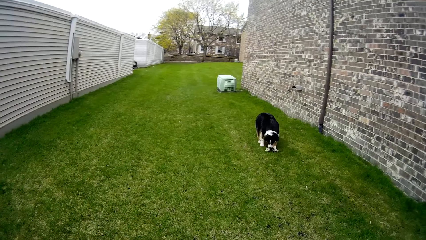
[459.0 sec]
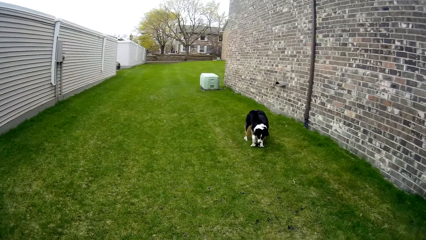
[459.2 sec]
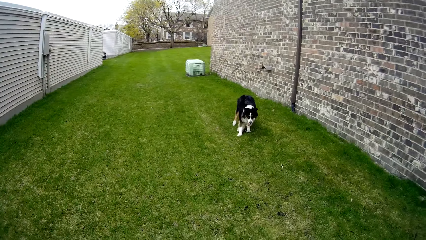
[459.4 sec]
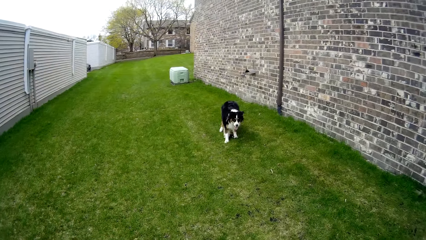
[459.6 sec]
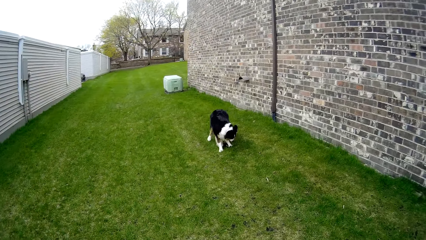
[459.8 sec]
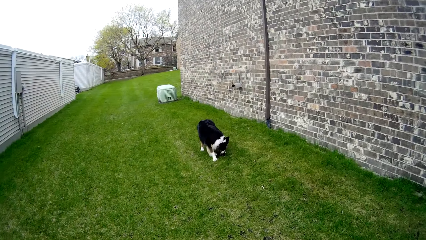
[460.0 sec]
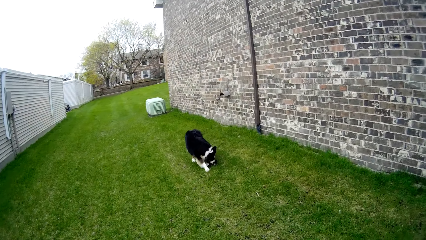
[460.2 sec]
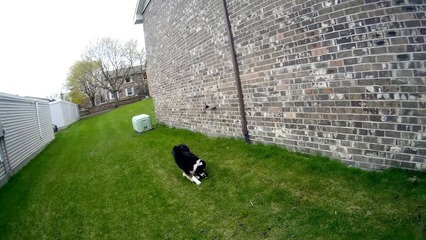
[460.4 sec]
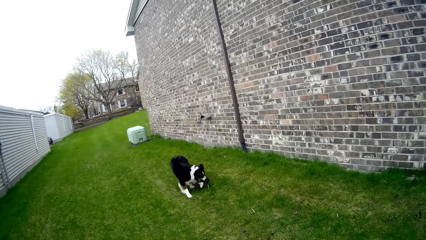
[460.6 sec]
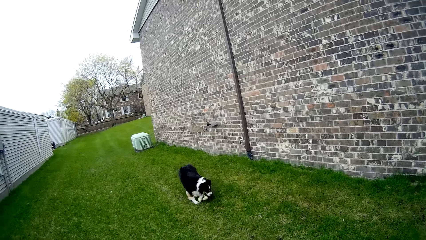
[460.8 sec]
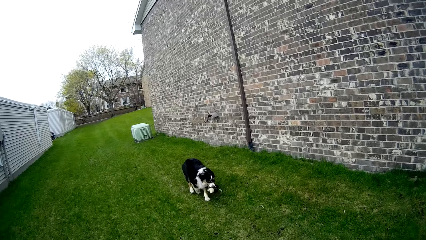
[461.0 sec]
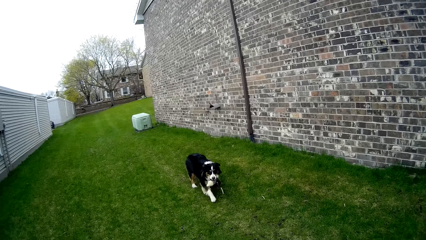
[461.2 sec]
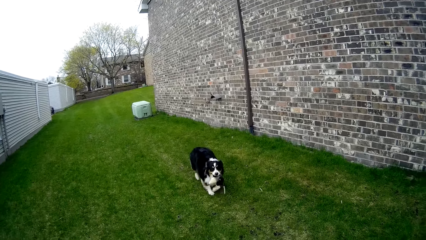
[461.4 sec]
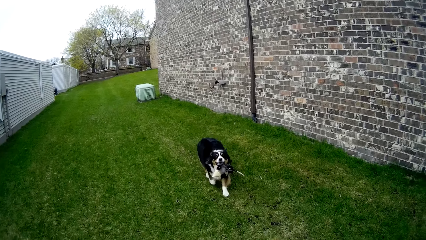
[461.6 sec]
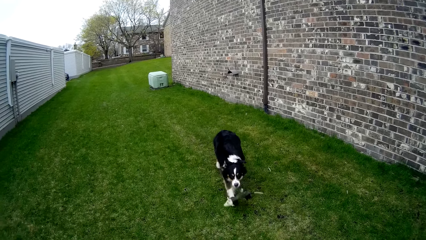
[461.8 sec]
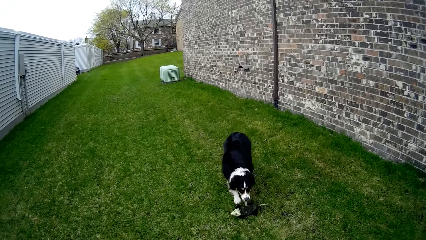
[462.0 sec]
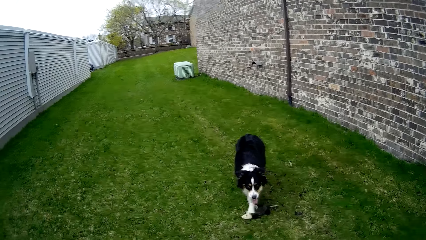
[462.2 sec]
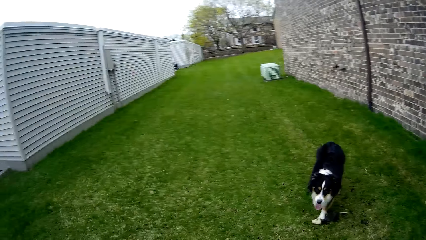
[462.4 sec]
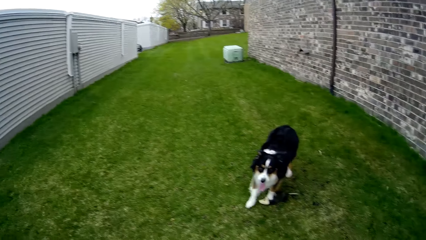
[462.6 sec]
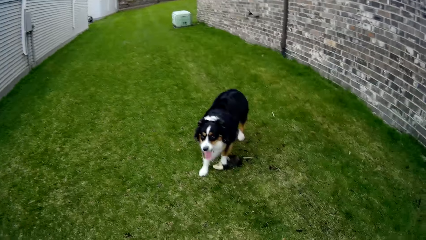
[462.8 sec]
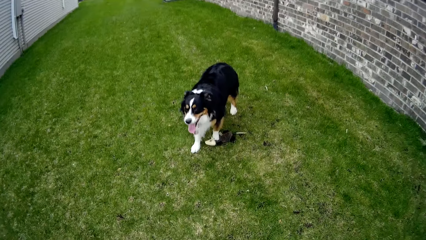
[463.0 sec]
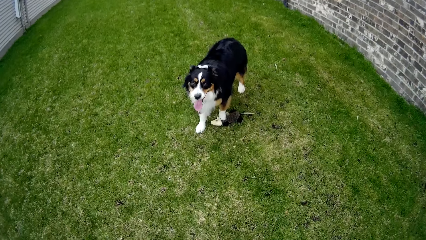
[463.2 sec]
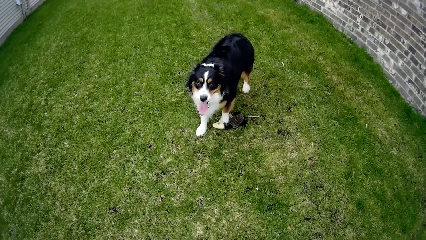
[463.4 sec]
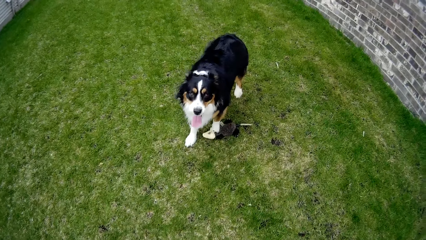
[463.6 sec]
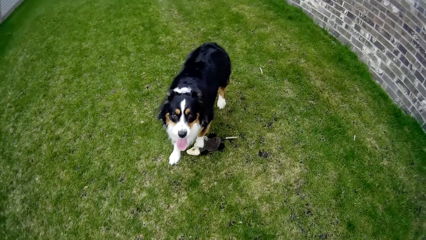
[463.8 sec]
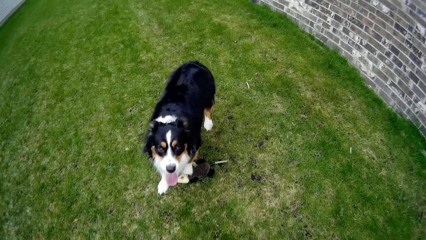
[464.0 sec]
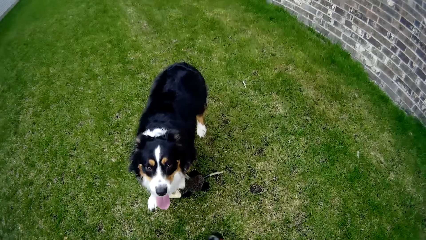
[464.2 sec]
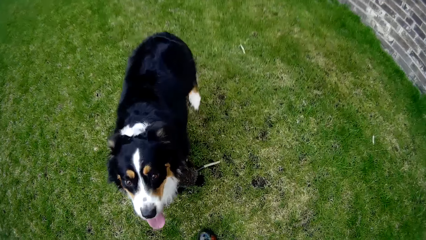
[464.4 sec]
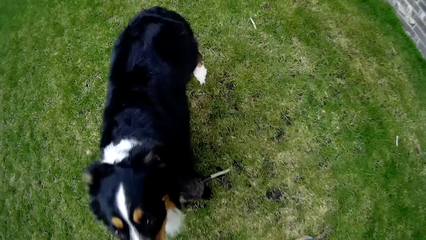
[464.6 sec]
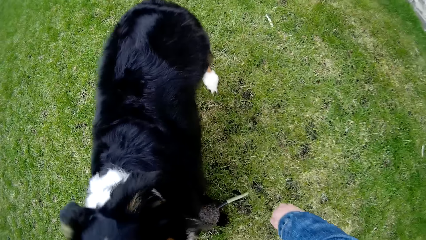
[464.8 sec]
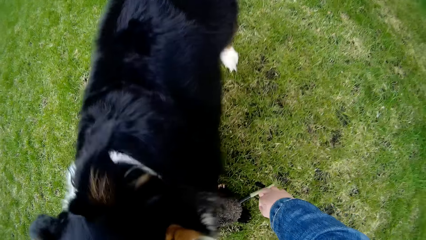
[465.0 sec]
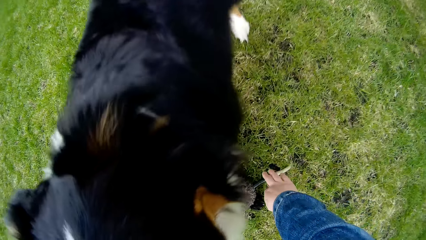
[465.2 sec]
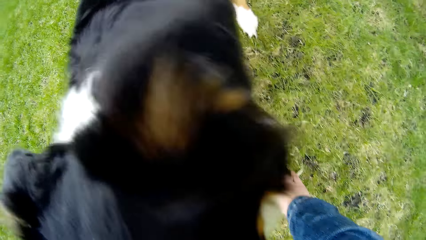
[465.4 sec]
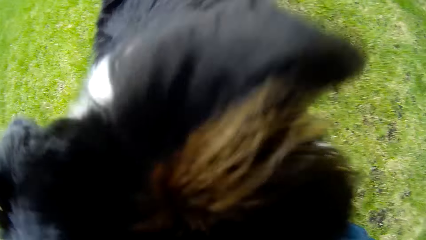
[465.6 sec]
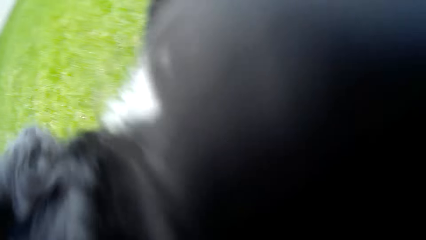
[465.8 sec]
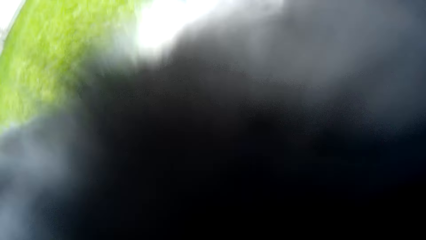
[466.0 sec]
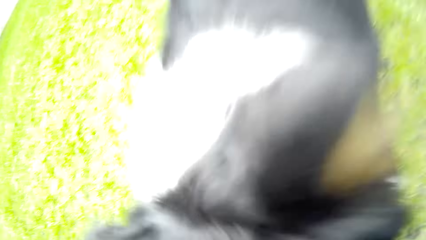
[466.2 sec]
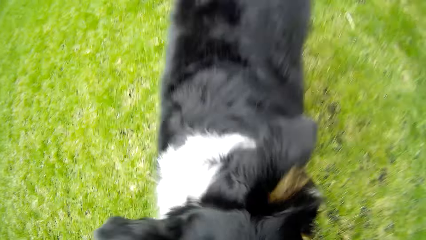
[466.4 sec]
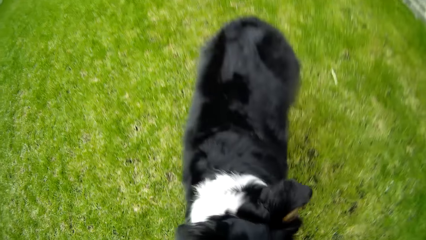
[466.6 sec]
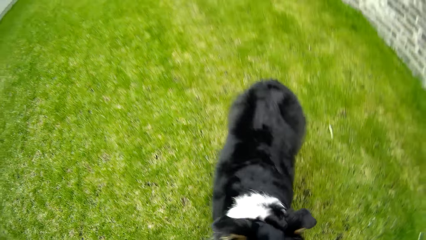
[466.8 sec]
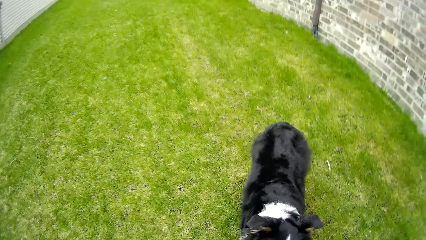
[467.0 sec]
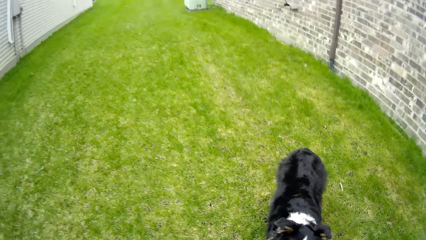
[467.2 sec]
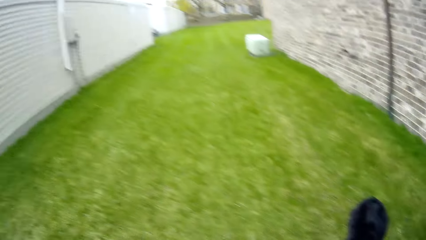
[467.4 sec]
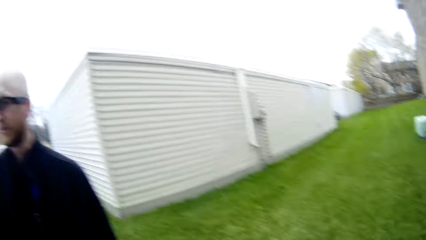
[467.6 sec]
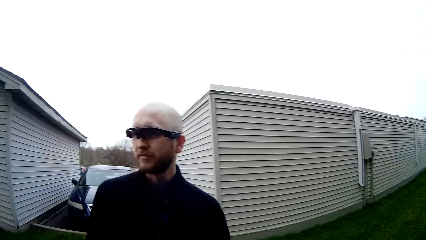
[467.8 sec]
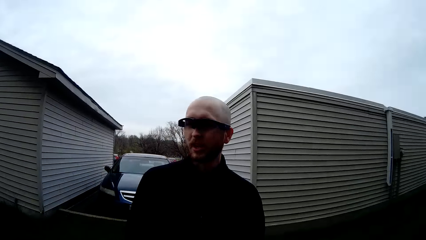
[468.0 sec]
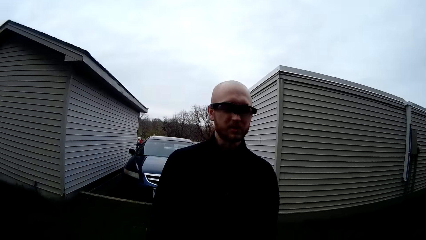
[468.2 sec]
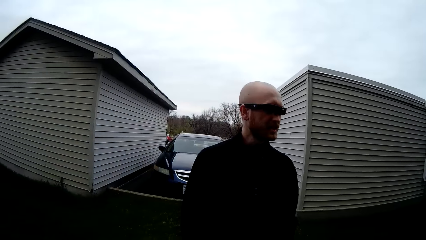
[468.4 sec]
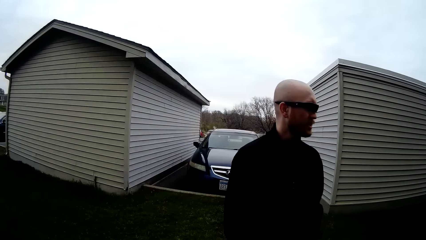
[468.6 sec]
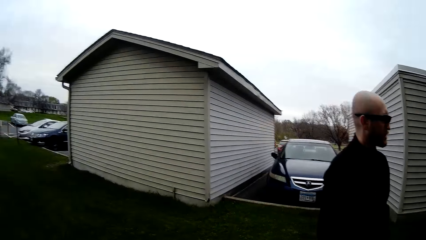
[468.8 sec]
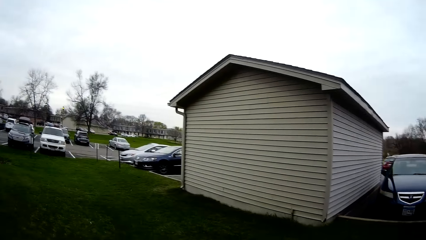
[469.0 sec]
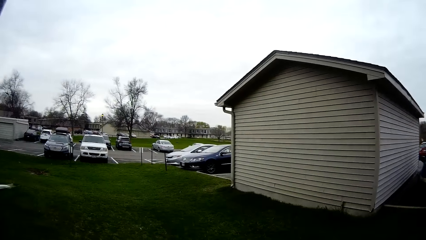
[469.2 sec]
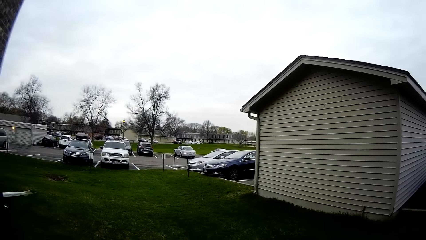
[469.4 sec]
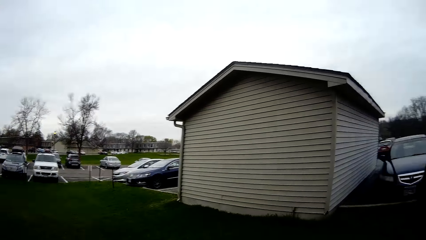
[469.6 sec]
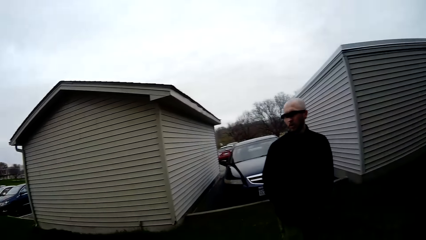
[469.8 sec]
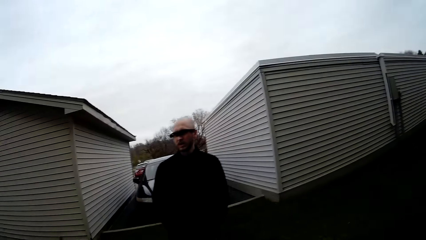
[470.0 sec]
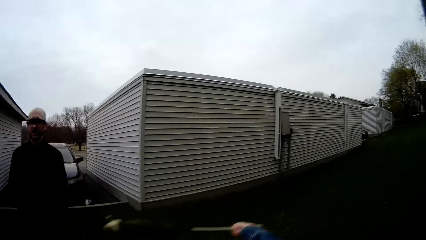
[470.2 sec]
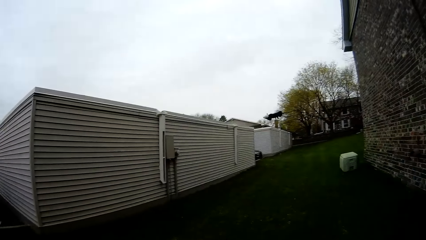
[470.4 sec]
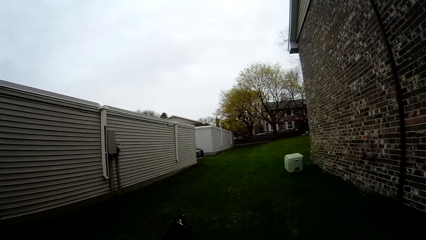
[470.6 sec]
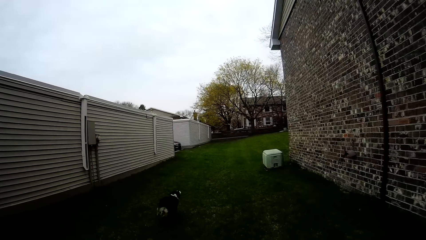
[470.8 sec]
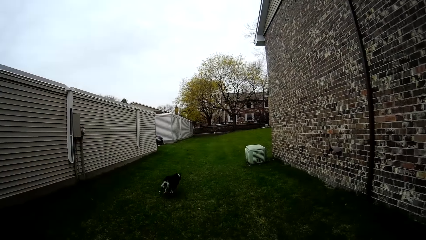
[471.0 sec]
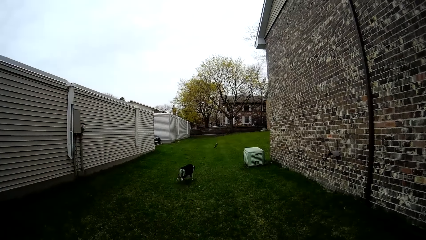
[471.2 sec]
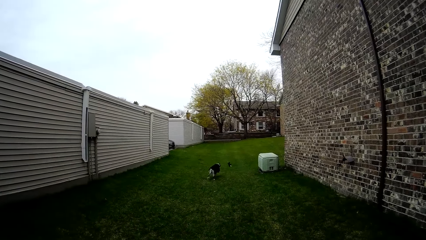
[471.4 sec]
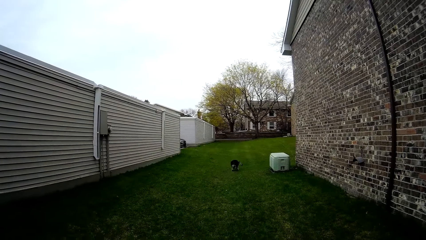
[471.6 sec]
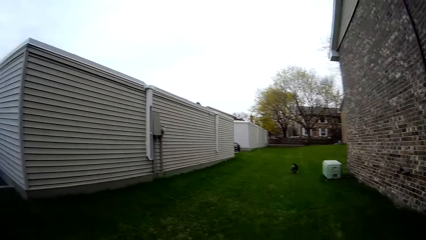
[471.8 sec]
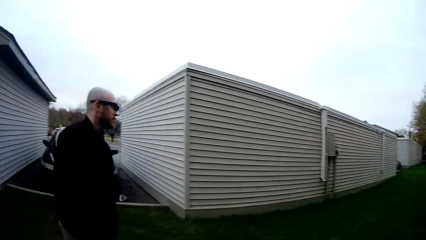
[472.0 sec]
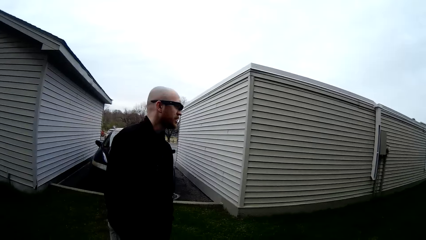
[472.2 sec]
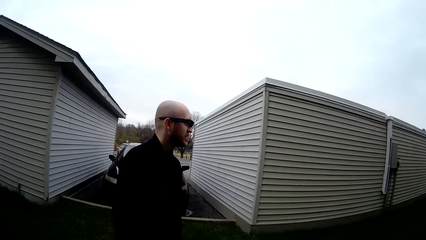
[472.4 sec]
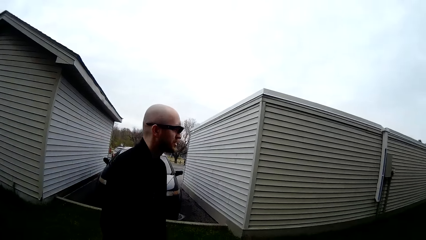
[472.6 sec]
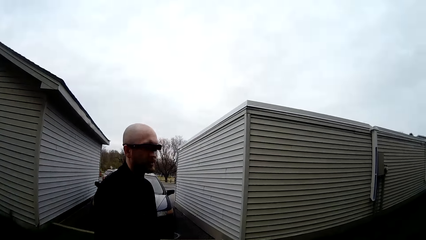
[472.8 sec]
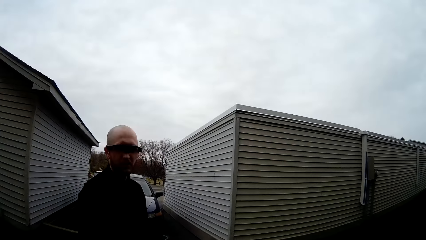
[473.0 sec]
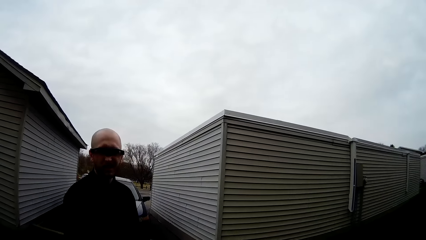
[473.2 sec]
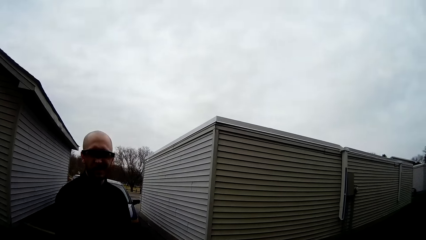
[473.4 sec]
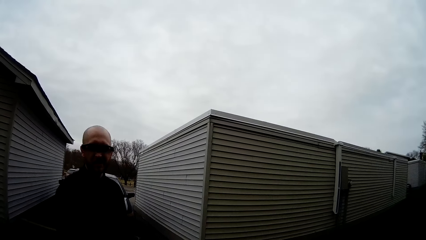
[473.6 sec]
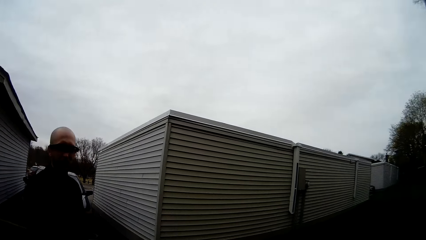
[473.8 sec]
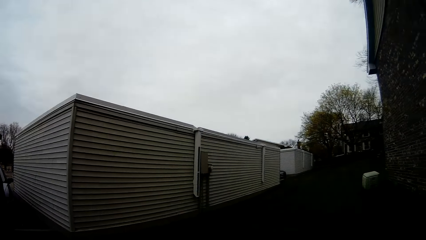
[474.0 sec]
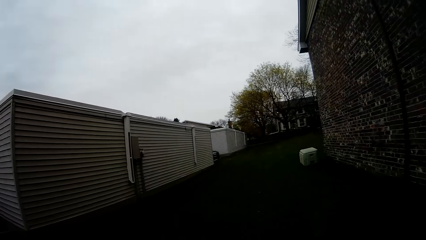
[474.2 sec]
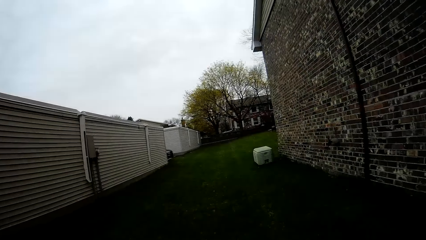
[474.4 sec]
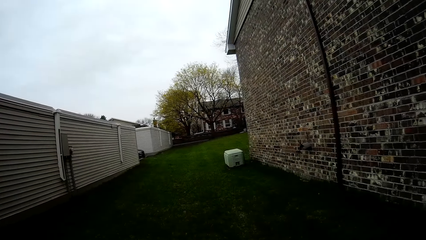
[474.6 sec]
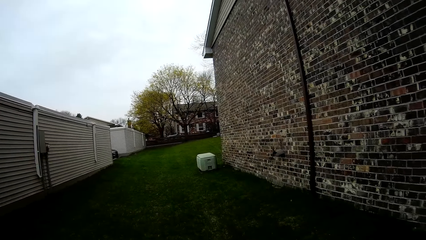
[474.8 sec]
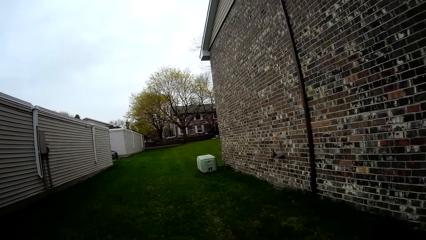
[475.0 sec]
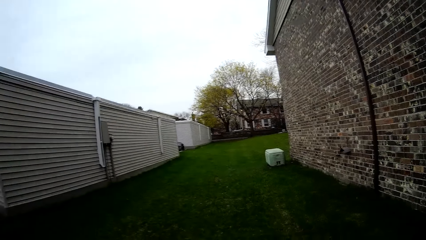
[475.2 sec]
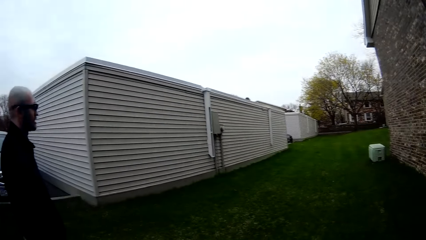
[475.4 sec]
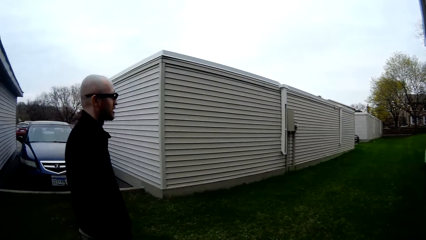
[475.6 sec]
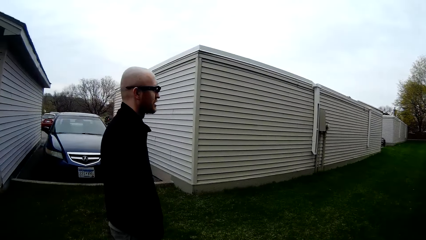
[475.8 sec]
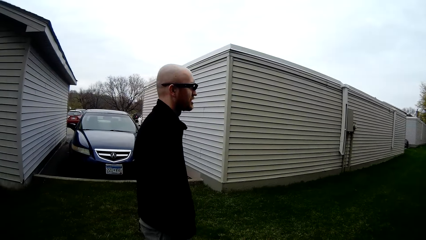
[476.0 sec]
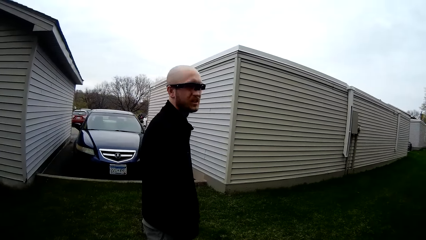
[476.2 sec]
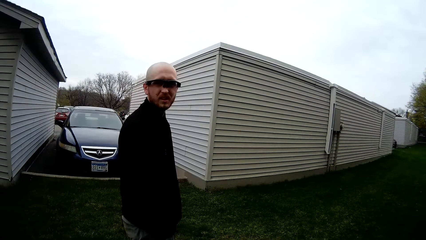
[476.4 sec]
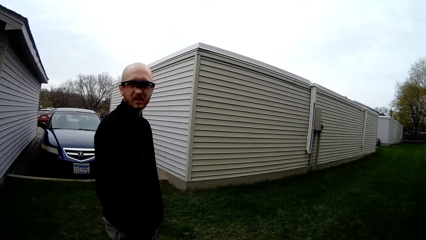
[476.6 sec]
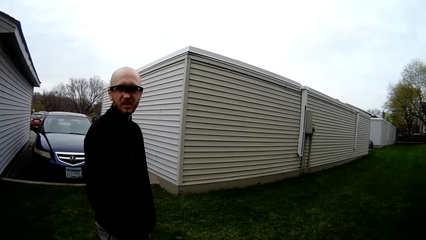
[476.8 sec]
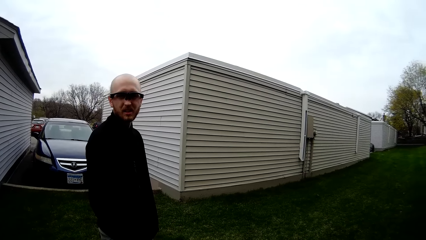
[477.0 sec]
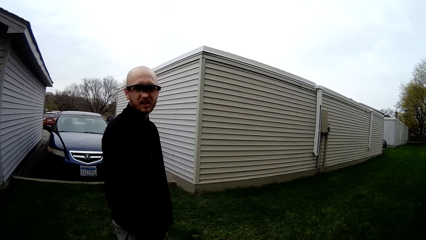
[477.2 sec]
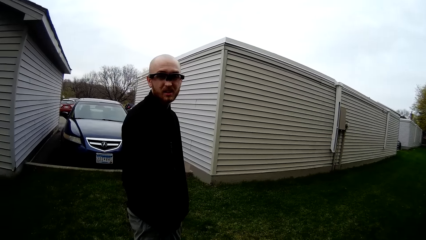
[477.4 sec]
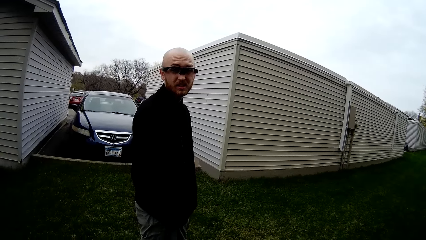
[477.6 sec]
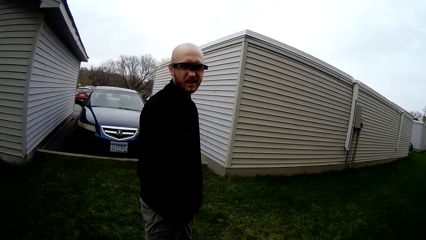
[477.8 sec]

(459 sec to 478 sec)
The camera wearer talks. The dog picks the fetch toy from the grass with her mouth. The camera wearer drops the fetch toy on the grass. She moves towards the dog. She picks the fetch toy from the grass with her right hand. She interacts with the man. The man talks to the camera wearer. The camera wearer throws the fetch toy with her right hand. The dog runs towards the fetch toy. The man talks to the camera wearer. The camera wearer replies to the man.
